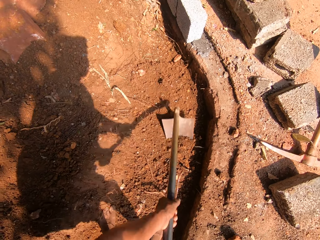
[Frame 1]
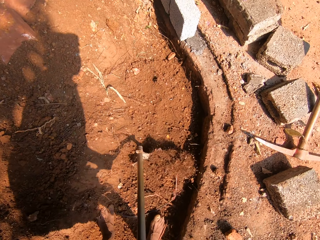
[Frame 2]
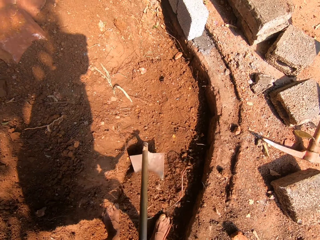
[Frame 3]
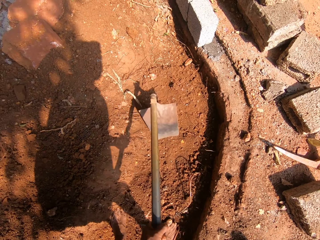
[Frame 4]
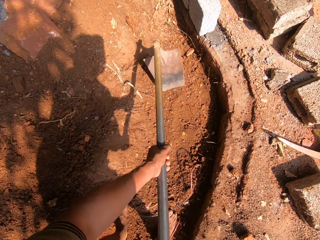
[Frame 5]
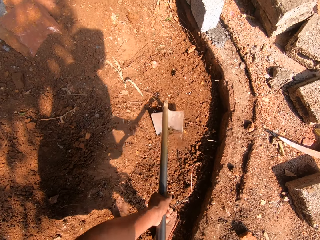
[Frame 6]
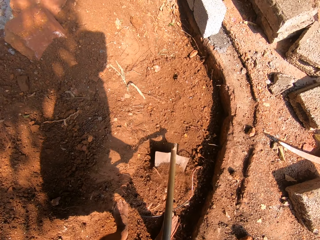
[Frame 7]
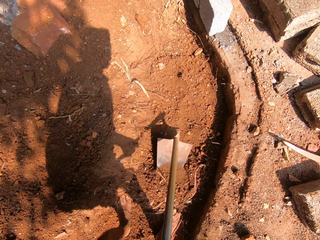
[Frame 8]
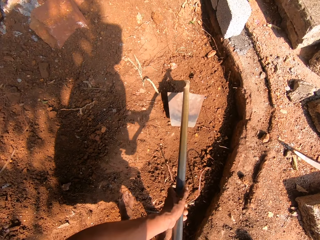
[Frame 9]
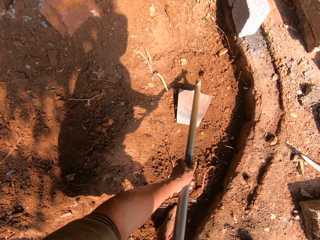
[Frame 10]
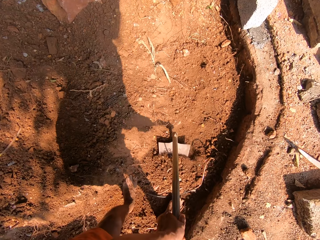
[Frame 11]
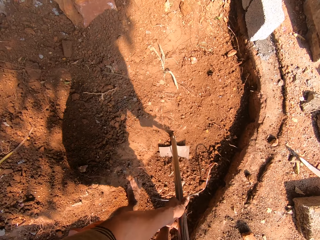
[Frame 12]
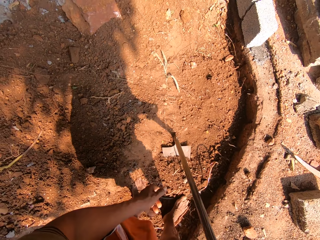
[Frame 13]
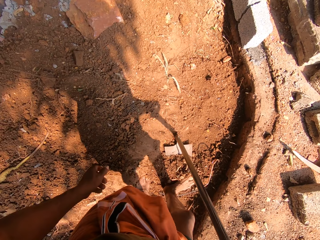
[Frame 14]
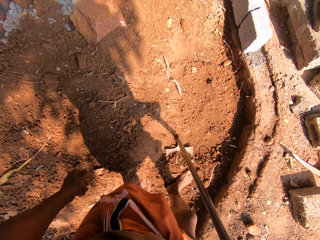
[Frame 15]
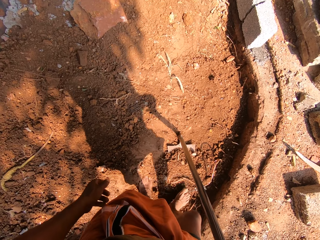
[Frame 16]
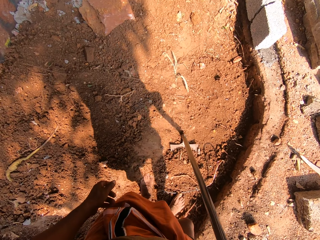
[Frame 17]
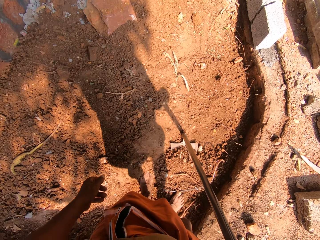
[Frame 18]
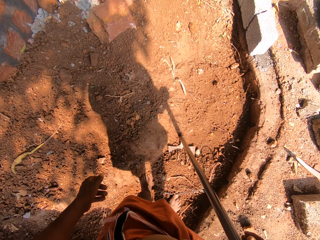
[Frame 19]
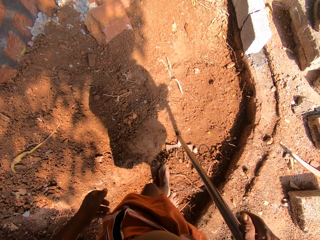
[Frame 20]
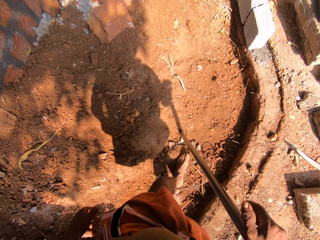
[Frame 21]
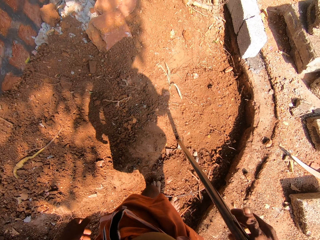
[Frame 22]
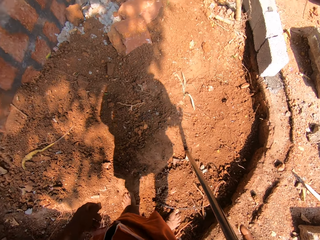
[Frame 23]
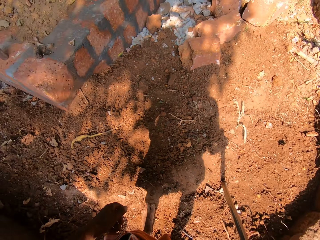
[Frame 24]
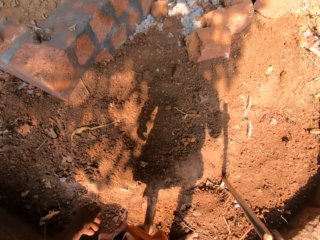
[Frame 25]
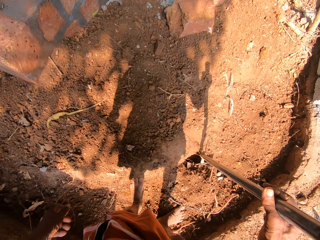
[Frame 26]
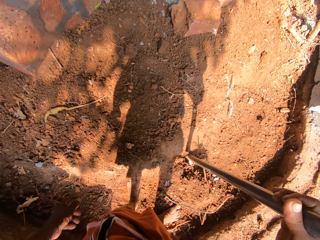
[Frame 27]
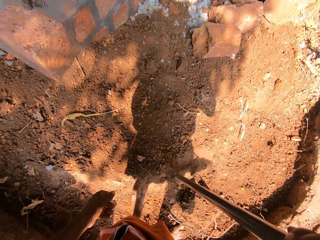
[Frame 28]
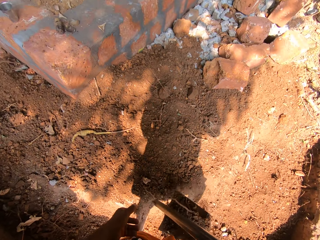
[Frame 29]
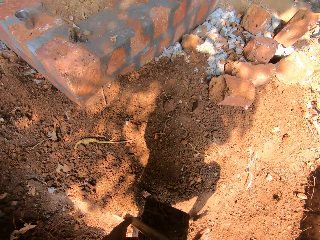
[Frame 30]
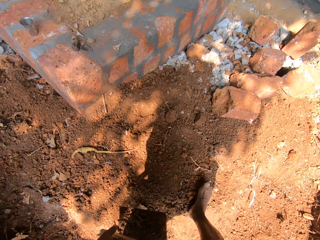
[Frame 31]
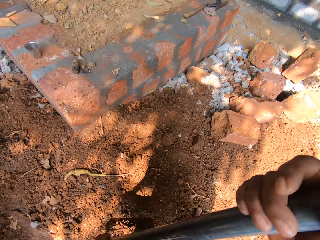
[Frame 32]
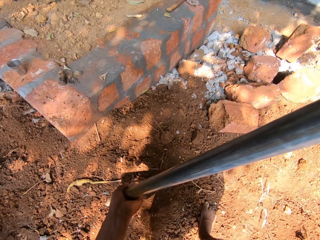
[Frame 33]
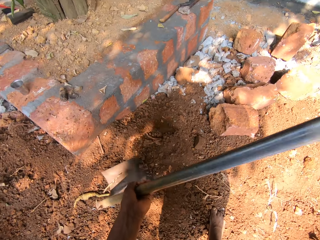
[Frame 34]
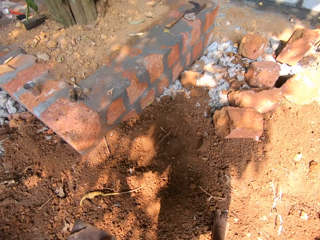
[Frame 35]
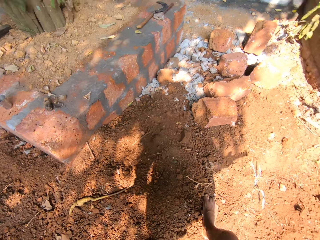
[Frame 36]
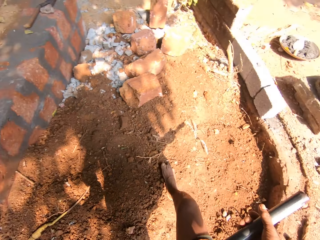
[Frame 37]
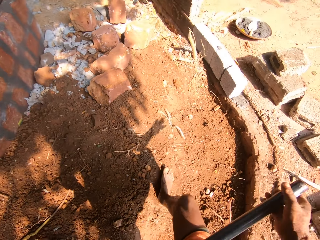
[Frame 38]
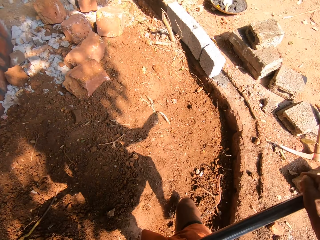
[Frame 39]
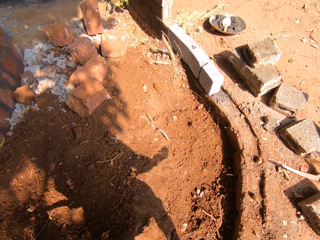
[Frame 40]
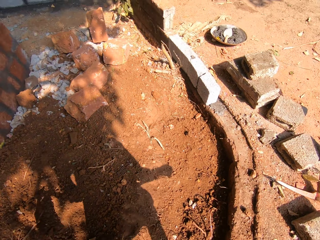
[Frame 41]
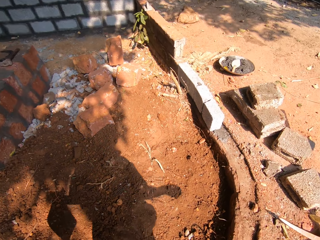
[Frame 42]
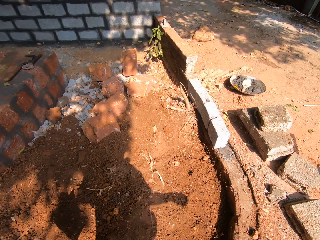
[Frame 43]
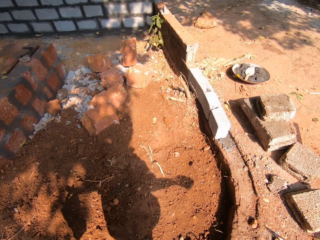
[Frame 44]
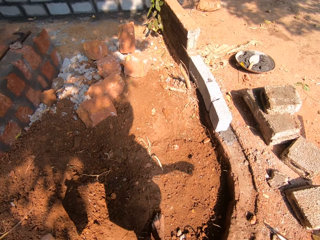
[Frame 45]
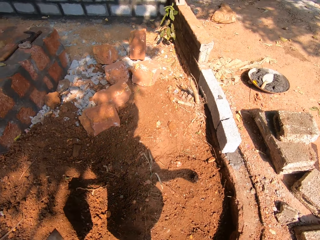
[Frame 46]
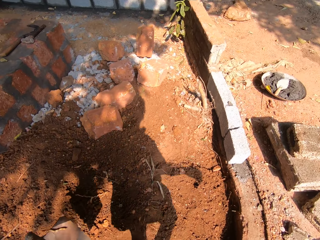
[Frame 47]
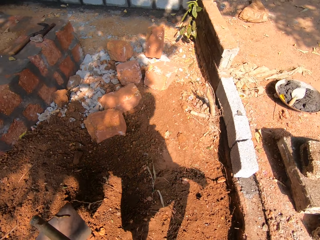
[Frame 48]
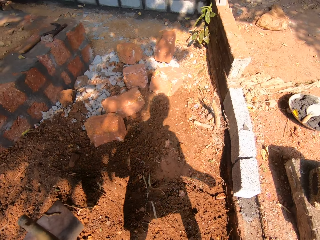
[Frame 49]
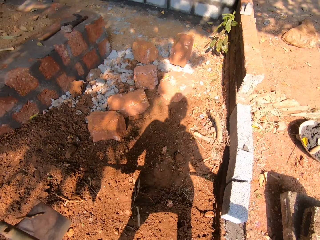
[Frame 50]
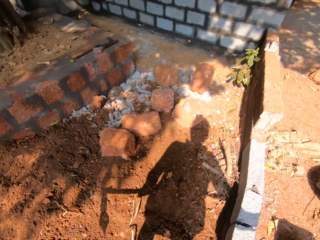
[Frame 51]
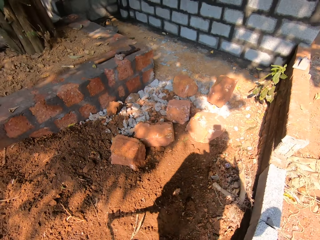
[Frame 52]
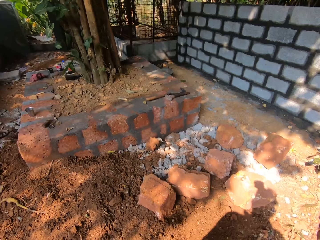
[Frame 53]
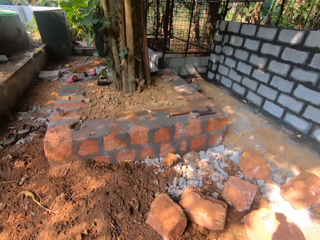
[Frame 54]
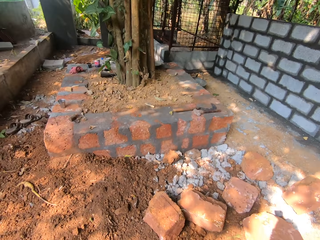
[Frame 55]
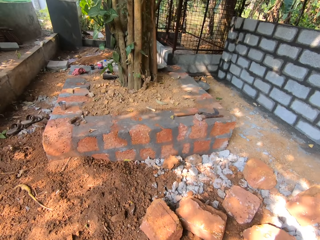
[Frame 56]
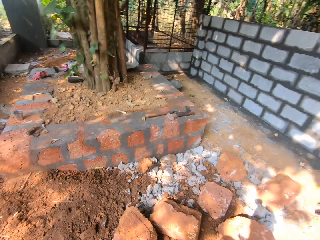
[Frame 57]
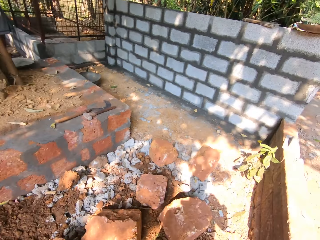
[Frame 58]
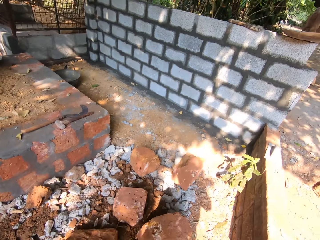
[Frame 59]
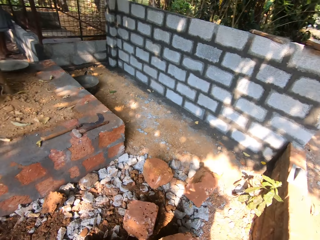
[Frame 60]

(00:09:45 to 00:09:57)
The camera wearer pushes sand into the spade with his legs. He collects the soil on the ground with the leg. He throws the sand in the spade at the construction site with his hands. He lifts up a fork with the soil on it. He spreads the soil on the ground. He walks with the fork on the construction site.

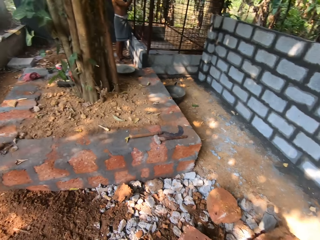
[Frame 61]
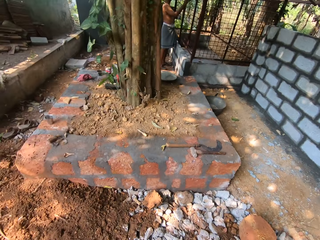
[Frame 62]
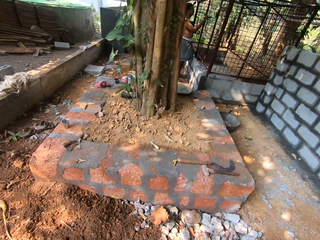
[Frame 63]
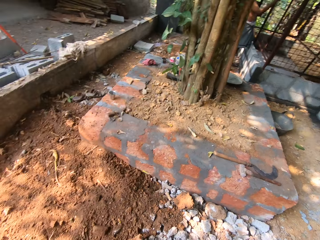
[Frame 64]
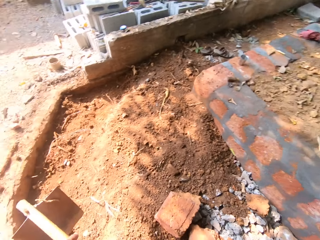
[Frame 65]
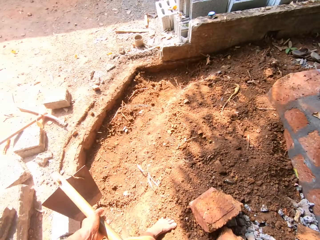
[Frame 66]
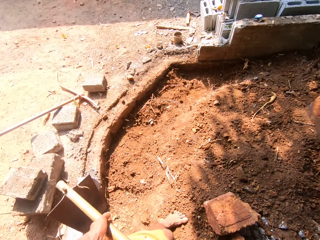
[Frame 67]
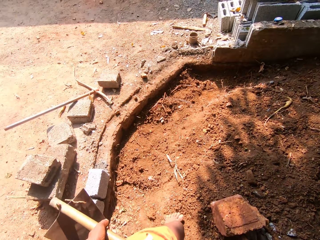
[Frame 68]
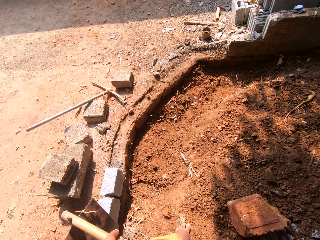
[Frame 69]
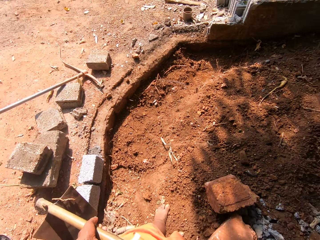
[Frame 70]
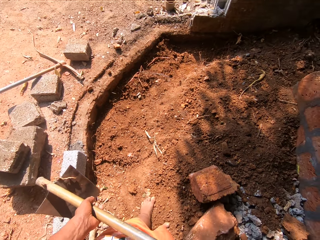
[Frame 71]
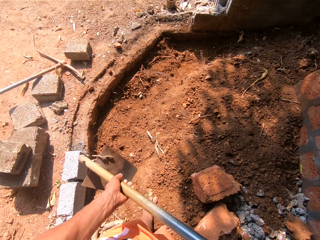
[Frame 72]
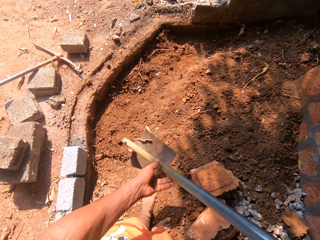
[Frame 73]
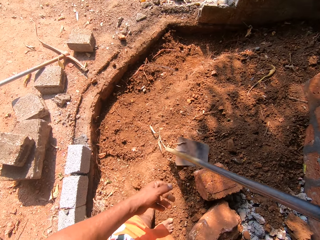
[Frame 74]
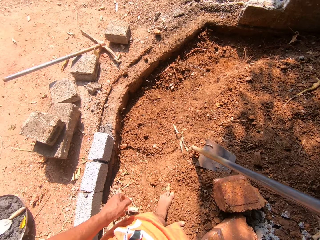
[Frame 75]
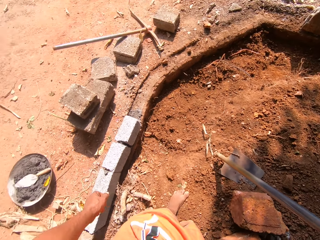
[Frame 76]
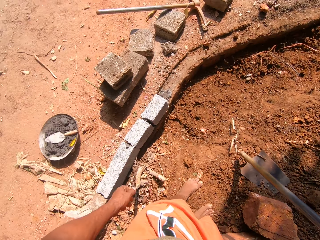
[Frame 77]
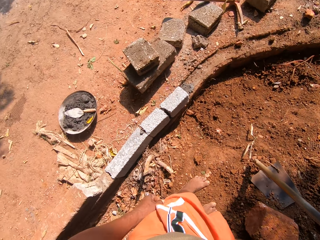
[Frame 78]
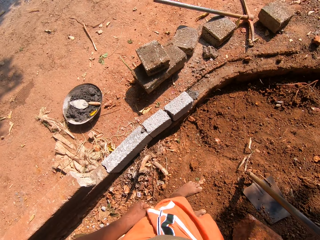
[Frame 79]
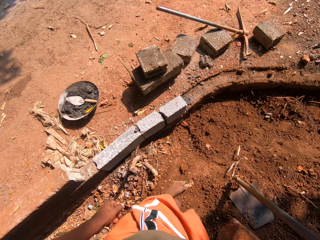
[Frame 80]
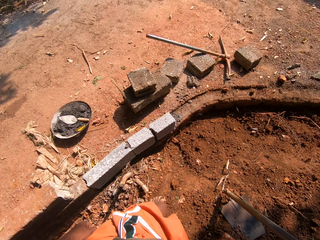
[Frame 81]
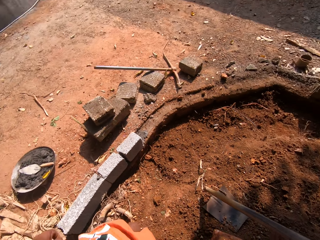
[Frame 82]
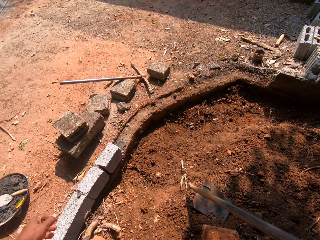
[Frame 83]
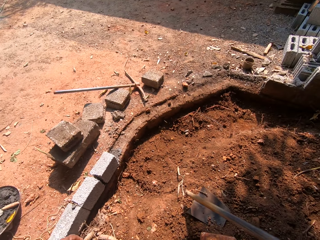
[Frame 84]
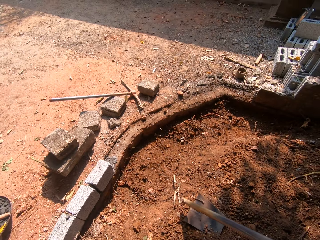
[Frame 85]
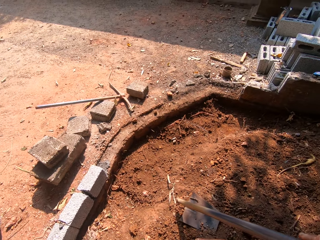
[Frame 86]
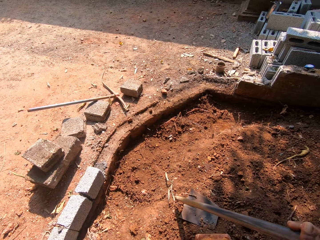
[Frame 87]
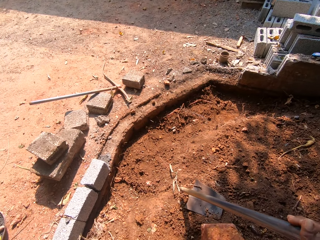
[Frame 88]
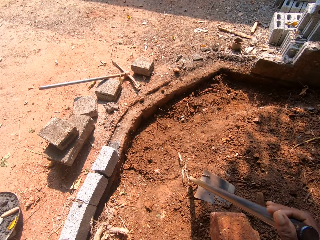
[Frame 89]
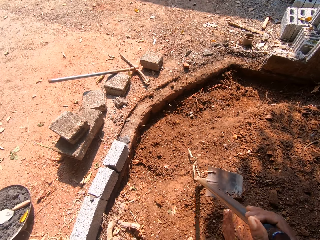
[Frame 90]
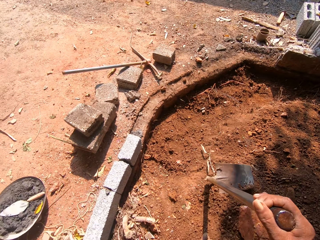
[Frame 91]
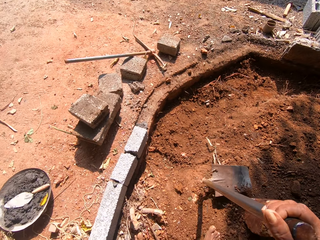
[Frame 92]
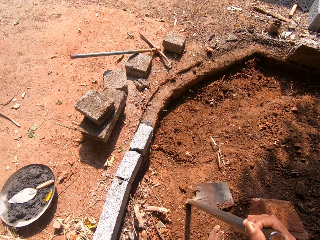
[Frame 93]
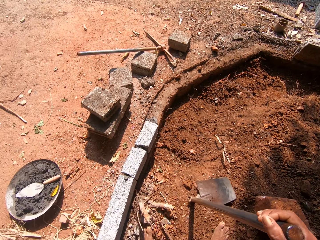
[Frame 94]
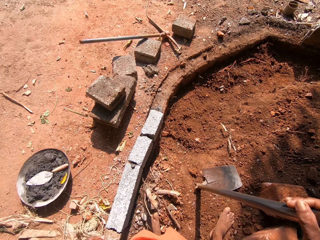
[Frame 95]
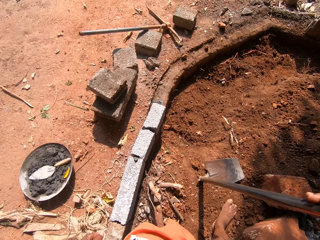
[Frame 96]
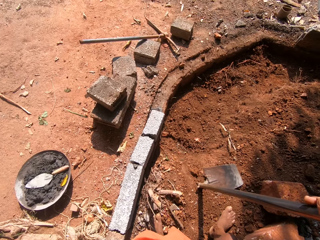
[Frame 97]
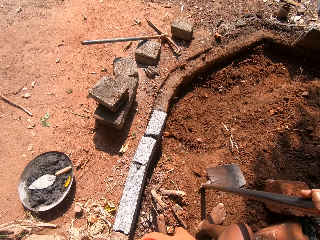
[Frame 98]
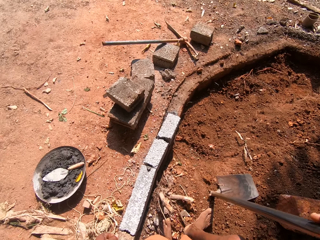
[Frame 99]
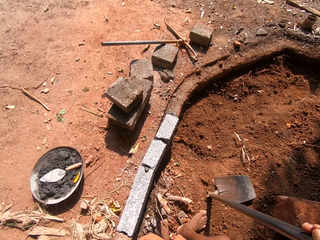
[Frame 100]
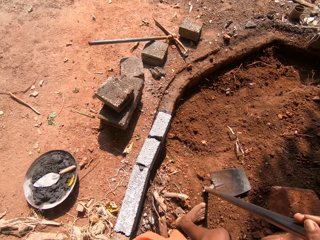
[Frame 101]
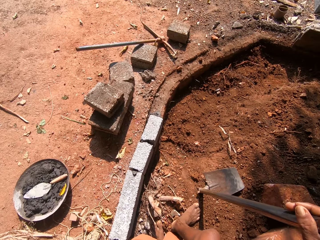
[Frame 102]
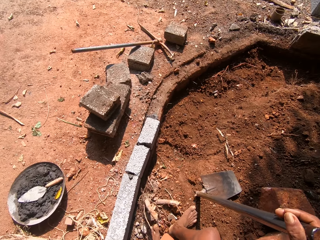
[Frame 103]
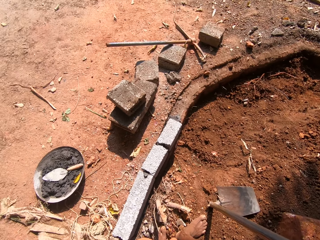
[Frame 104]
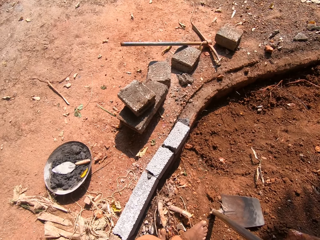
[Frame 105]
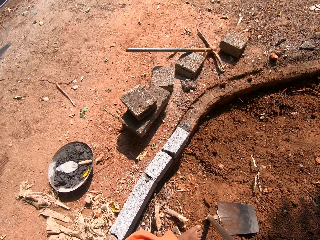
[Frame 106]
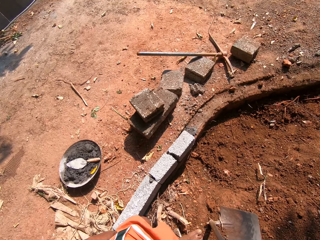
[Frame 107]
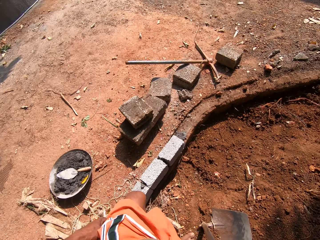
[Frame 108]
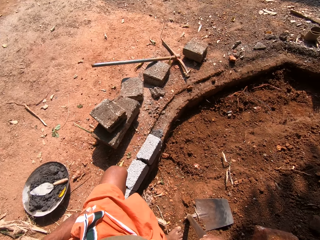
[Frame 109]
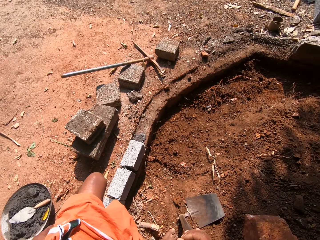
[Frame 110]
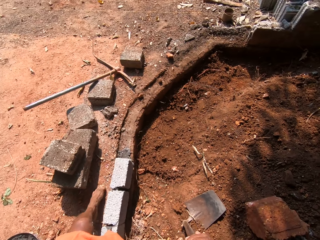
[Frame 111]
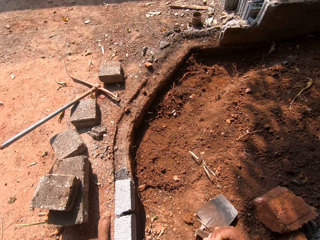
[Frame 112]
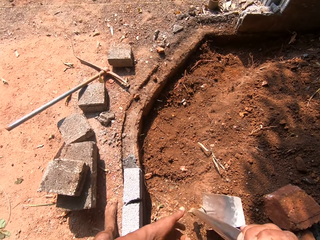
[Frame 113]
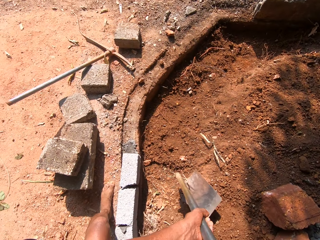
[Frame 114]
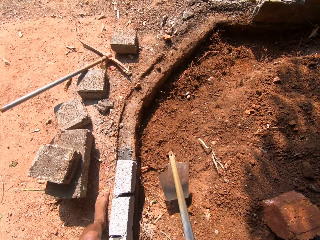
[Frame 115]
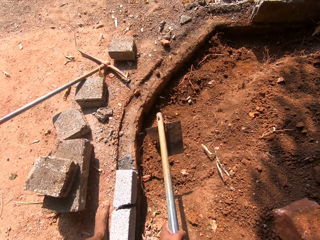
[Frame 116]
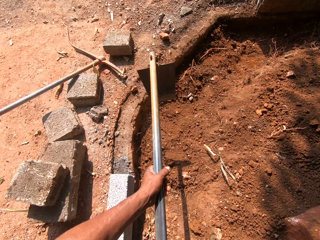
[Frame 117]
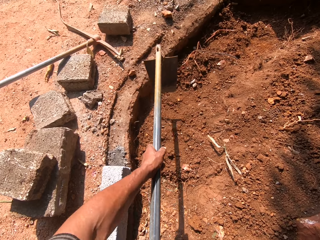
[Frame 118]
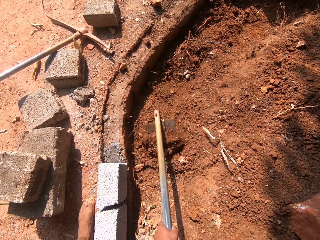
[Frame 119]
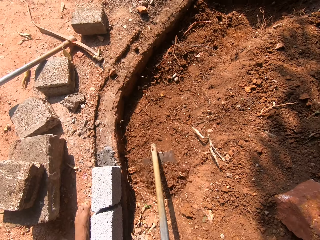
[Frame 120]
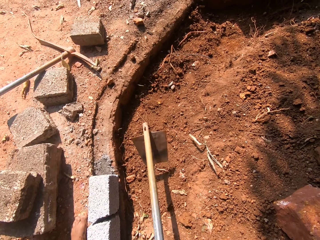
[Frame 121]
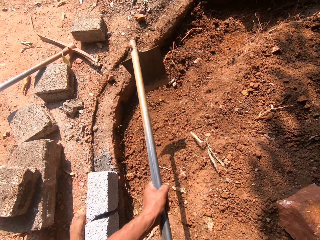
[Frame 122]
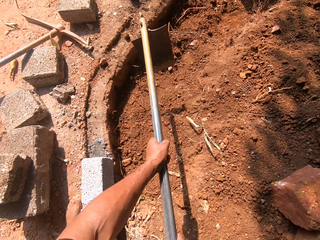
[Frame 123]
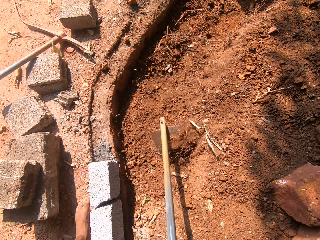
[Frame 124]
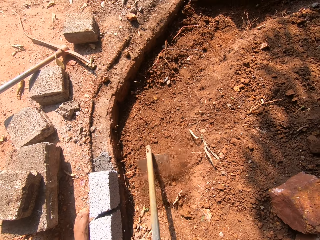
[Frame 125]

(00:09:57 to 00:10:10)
The camera wearer stamps the spade on the floor with his right hand. He puts the fork down. He makes a step. He digs around the construction site with the spade in his hands. He lifts up the fork with the soil on it.
